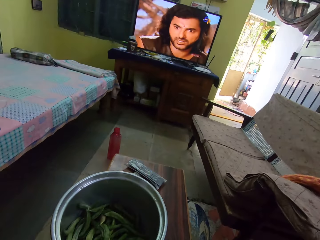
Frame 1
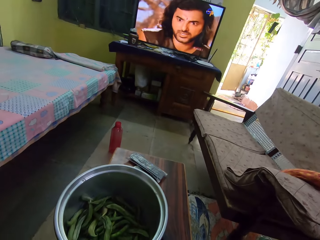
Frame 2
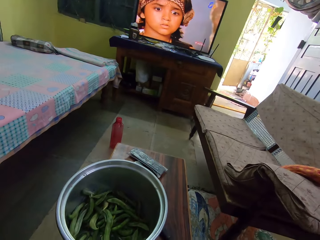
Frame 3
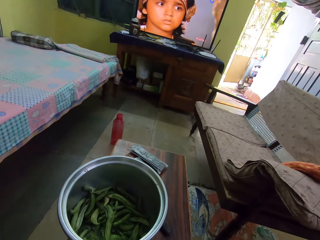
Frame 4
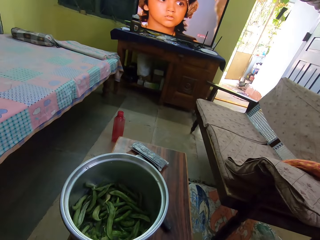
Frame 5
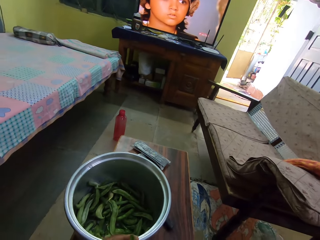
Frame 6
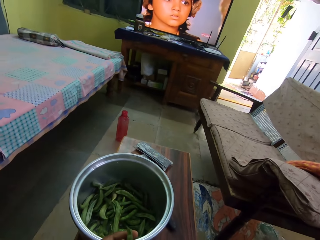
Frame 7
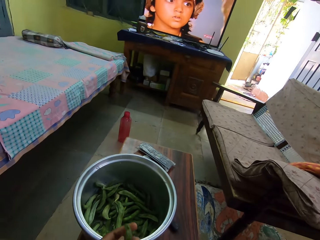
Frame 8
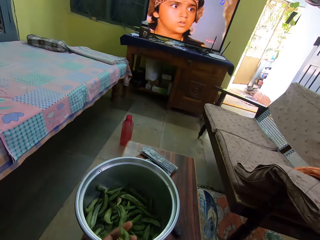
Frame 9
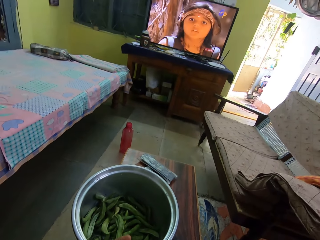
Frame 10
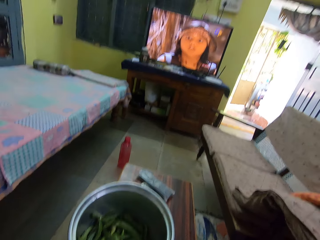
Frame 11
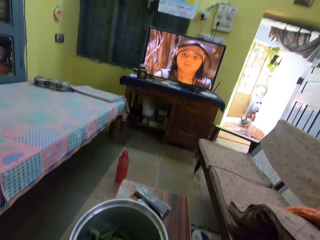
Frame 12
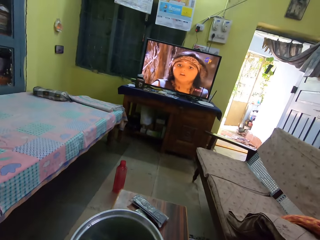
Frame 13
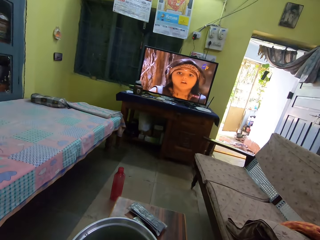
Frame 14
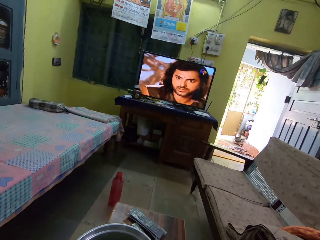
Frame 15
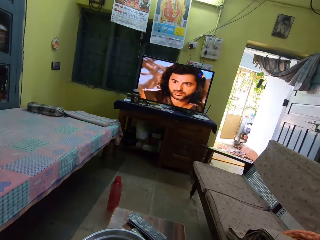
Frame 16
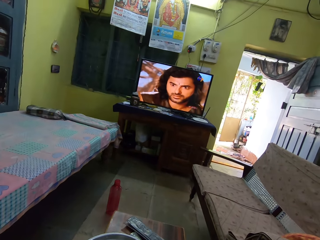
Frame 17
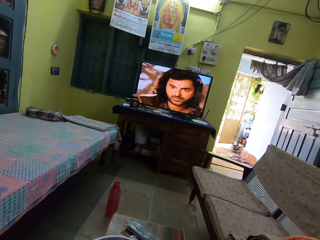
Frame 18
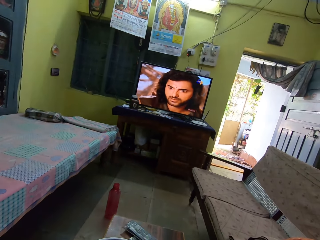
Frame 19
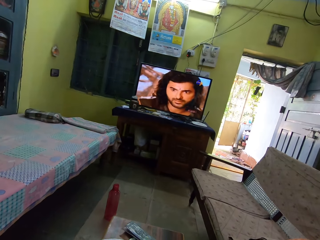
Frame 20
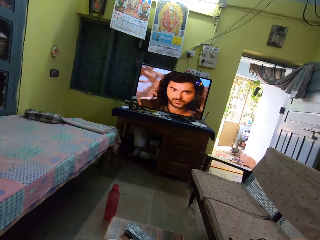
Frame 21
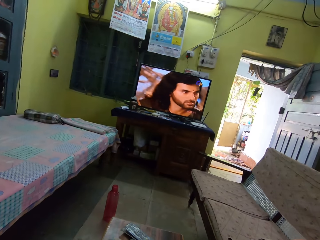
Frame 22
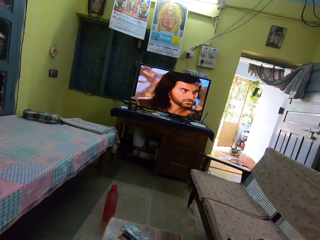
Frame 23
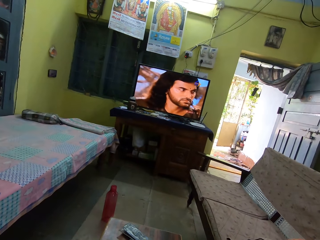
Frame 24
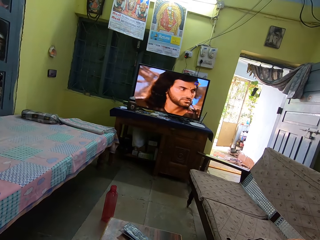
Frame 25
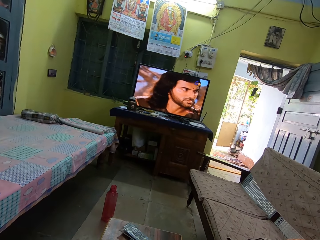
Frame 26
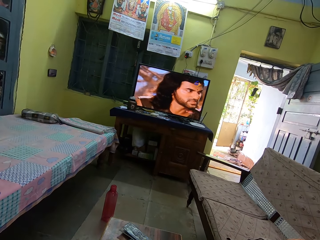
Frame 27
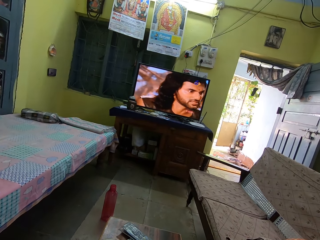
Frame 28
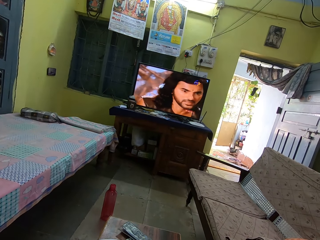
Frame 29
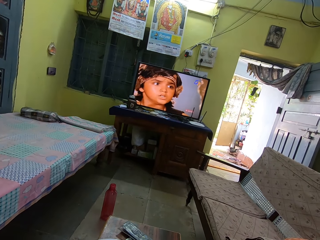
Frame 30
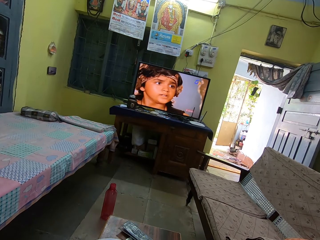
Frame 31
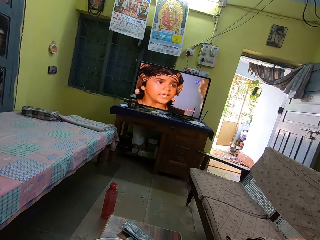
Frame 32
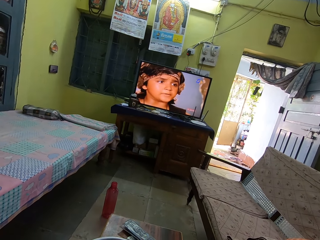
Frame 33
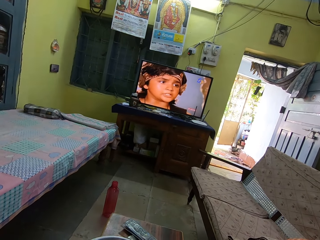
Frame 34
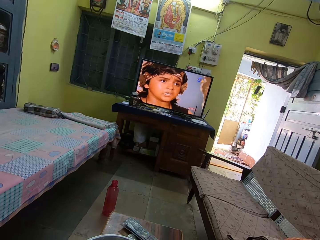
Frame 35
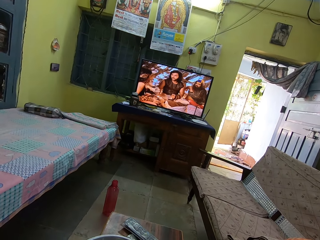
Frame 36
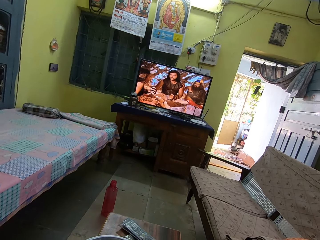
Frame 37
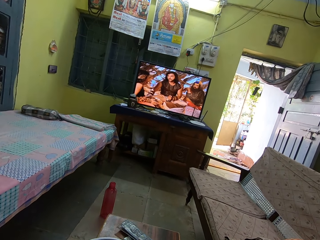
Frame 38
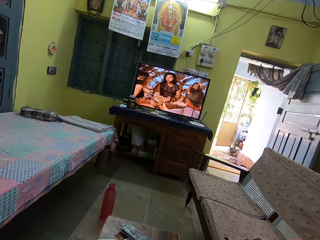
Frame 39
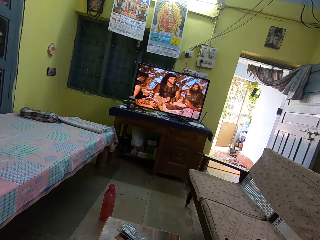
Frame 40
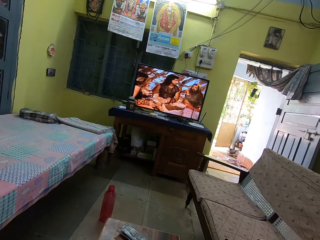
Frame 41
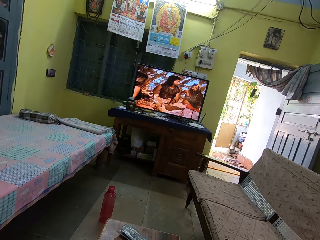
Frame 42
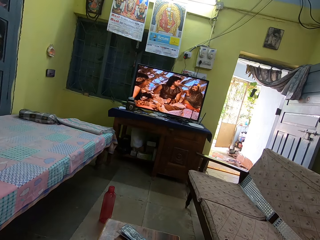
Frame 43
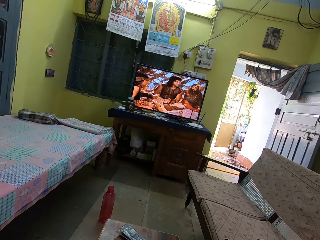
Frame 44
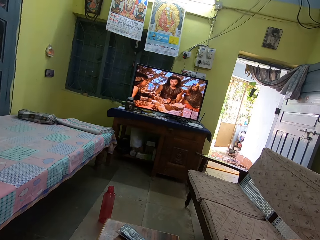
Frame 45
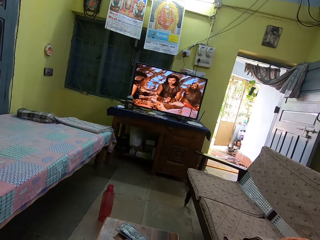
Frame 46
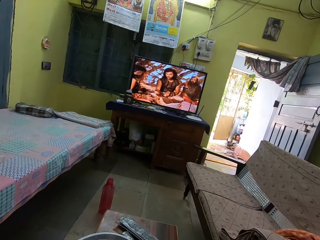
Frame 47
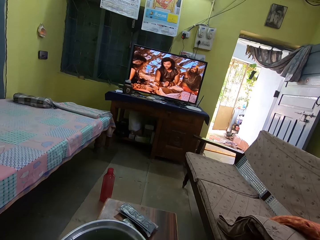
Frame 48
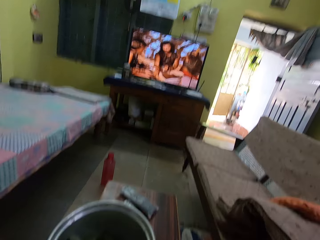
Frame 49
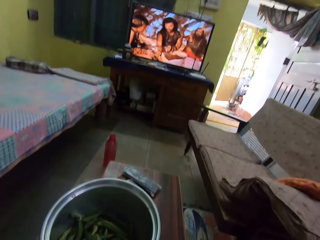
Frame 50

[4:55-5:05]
The camera wearer peels a pea. They watch a television.

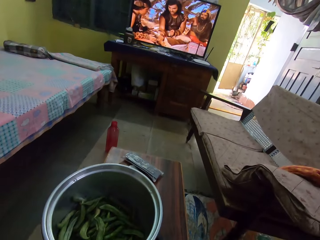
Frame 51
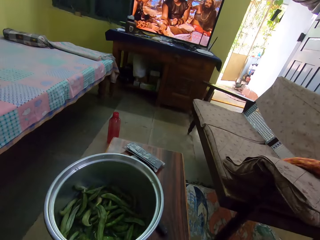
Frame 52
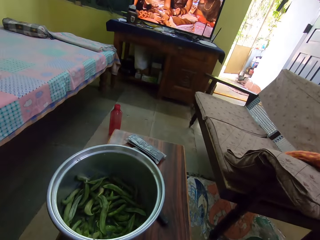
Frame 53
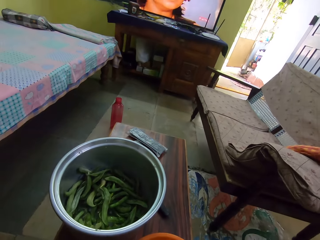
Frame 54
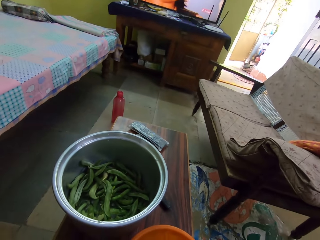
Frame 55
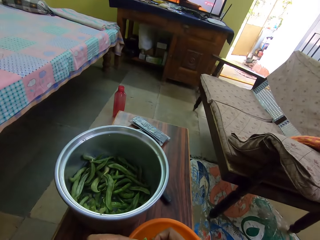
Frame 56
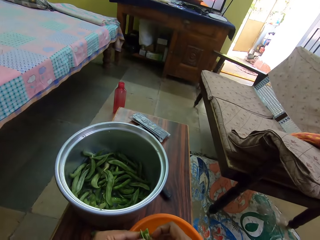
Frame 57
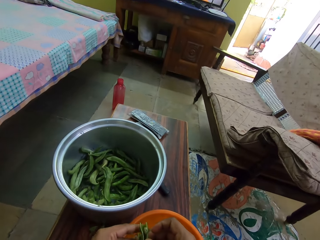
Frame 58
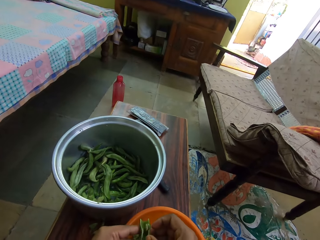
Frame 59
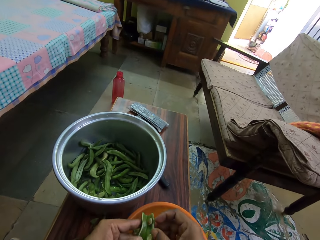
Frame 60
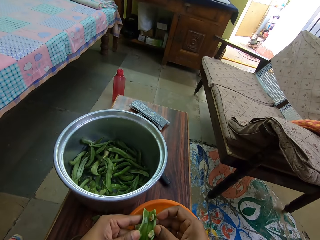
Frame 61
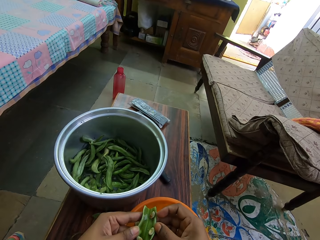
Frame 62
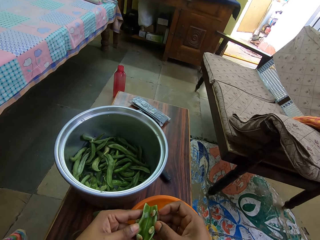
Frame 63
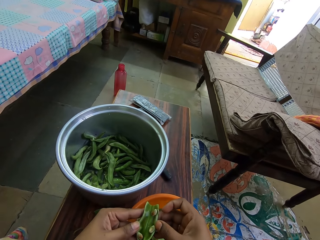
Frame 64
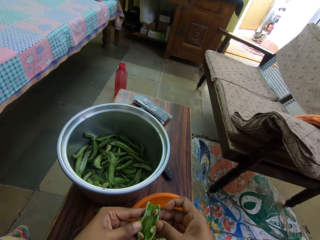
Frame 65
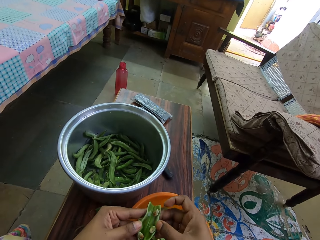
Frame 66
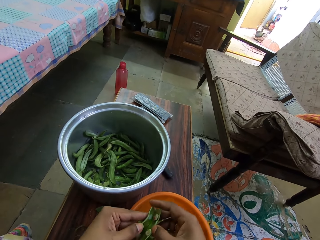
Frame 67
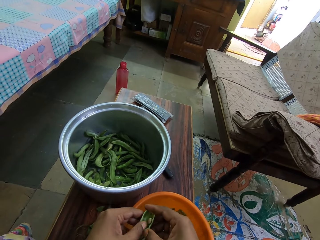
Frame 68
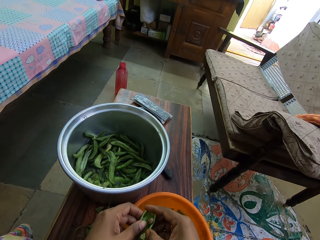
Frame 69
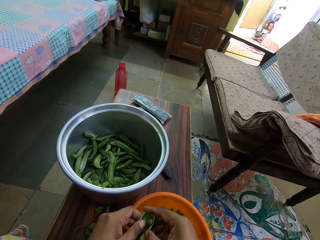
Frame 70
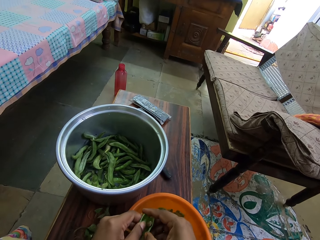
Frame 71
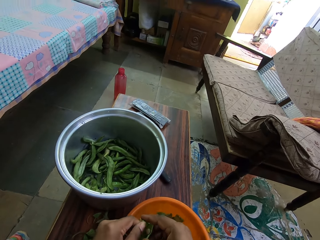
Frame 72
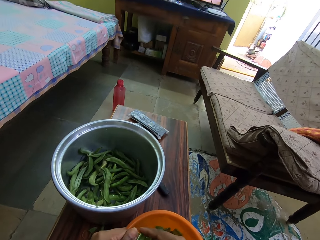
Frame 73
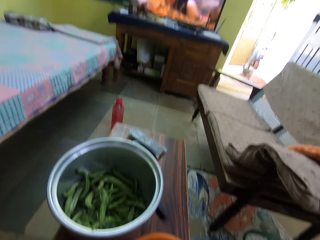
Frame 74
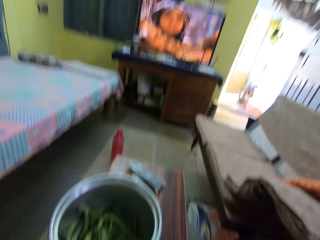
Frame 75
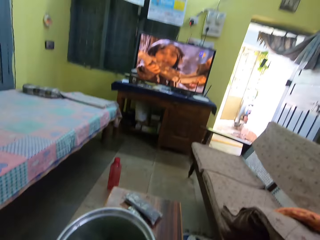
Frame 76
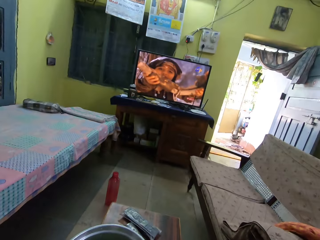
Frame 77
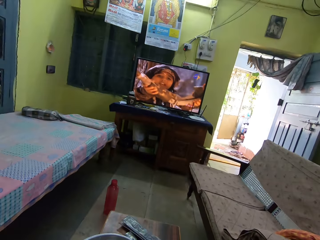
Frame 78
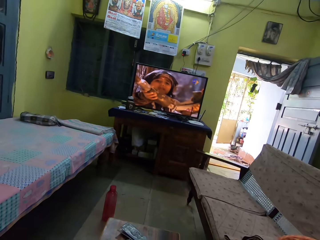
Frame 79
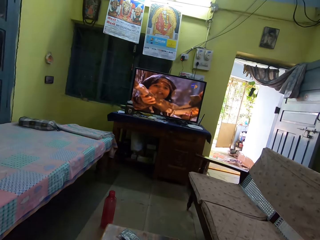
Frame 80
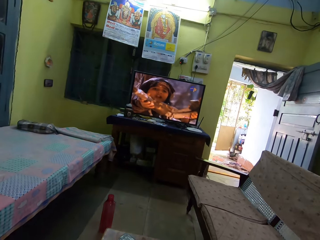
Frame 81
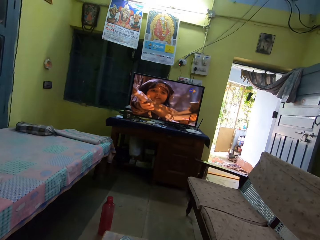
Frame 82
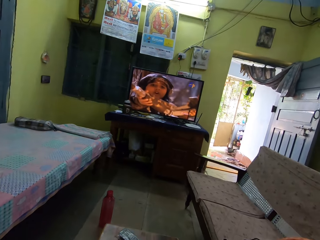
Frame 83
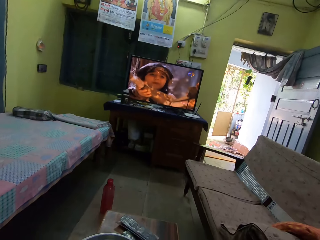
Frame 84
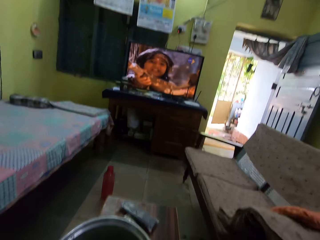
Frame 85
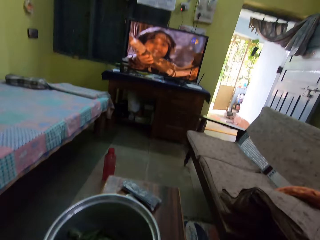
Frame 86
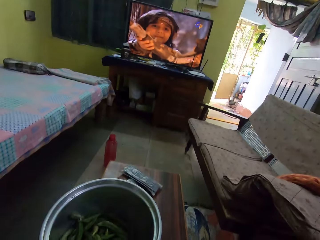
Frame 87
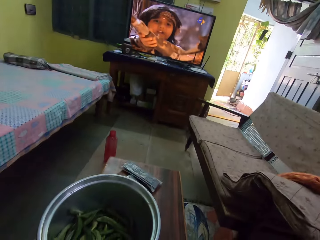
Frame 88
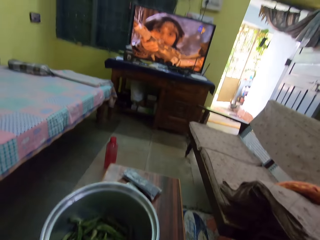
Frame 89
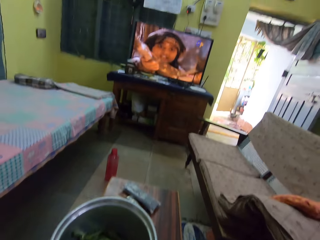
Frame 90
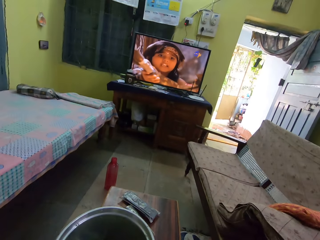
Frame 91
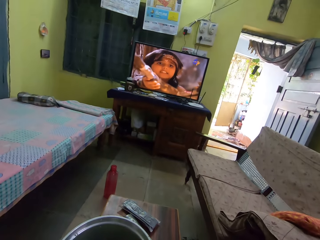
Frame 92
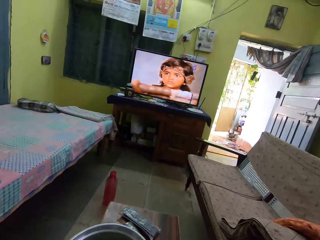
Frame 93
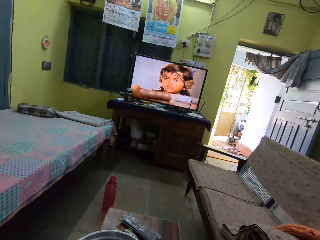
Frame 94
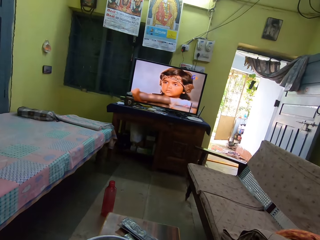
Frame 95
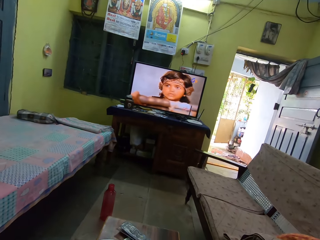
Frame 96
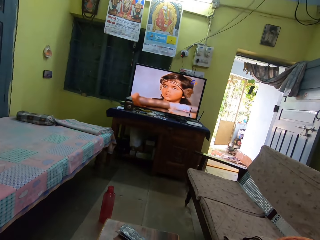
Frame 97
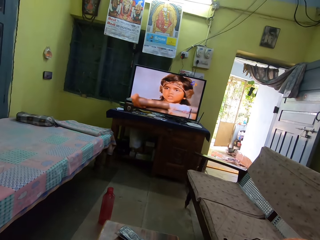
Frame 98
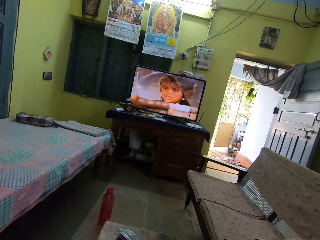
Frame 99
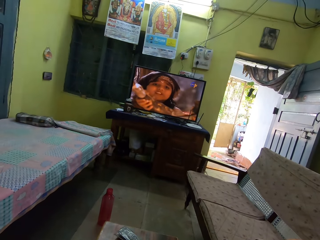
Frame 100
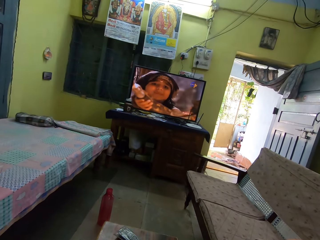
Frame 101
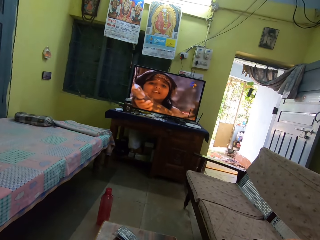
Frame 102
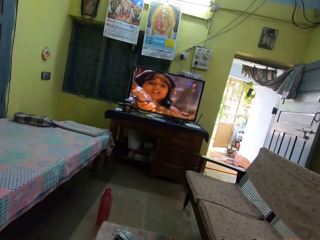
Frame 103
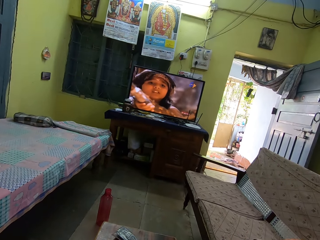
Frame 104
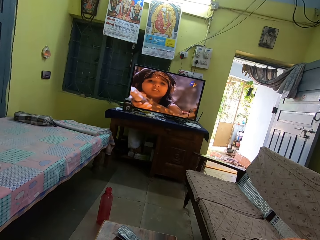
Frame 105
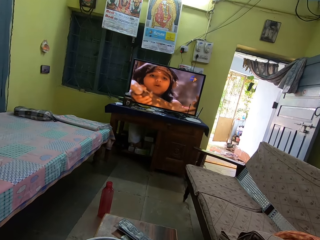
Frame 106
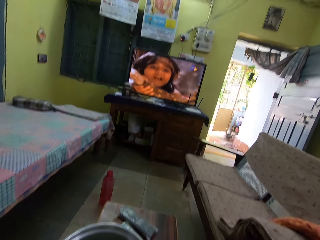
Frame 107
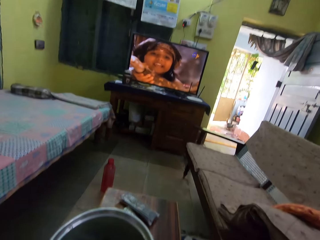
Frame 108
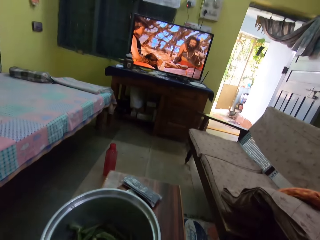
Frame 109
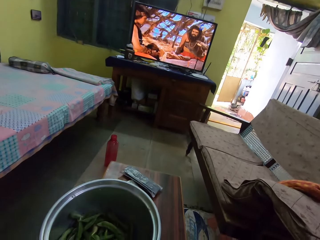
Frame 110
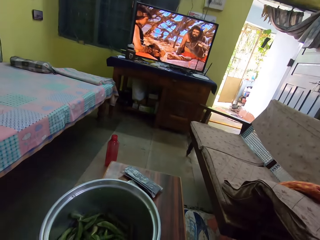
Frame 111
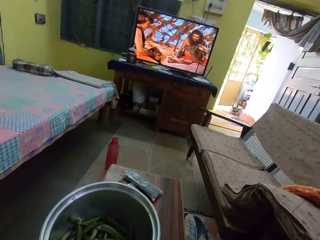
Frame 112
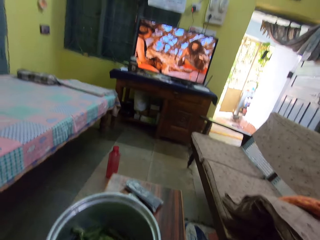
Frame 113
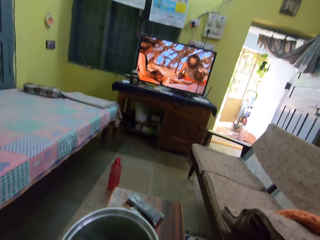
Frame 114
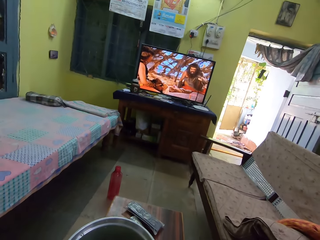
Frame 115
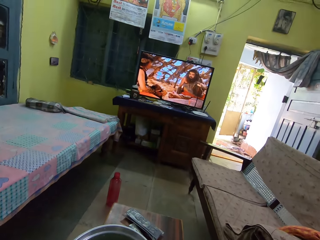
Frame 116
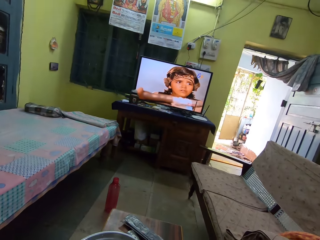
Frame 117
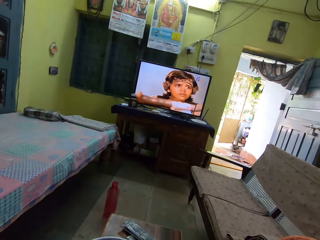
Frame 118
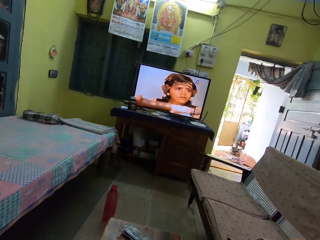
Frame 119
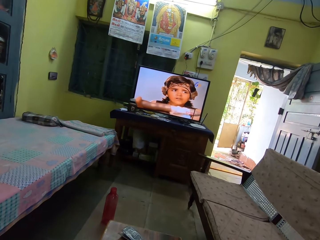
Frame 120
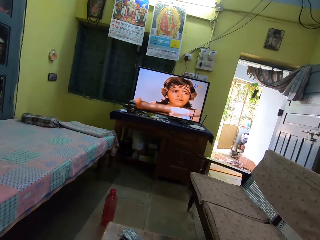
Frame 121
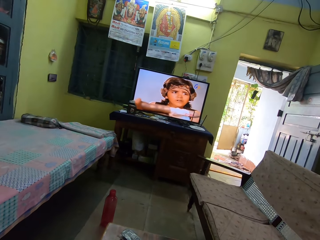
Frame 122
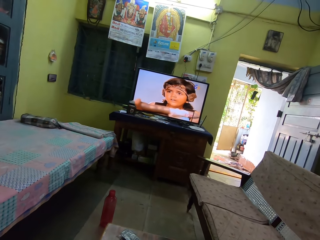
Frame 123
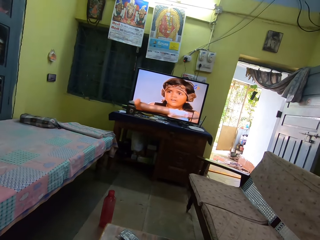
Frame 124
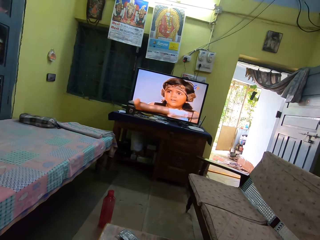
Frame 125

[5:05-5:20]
The camera wearer peels a pea. They watch a television.
